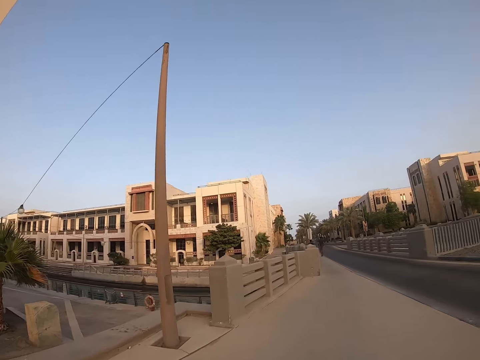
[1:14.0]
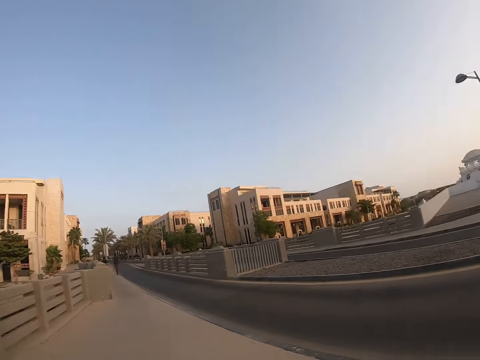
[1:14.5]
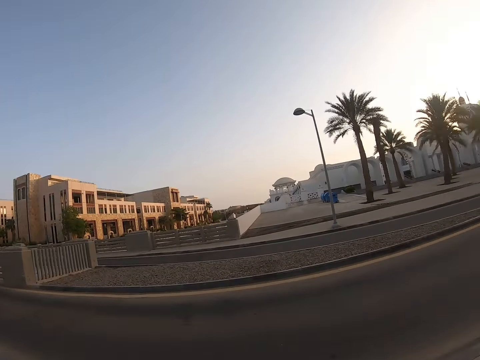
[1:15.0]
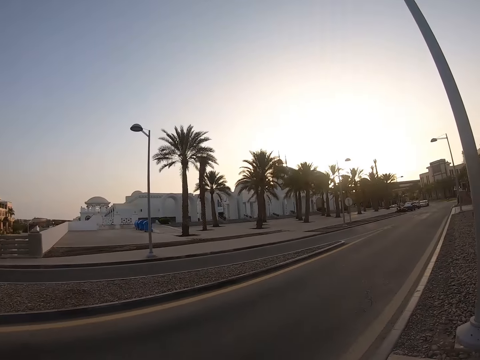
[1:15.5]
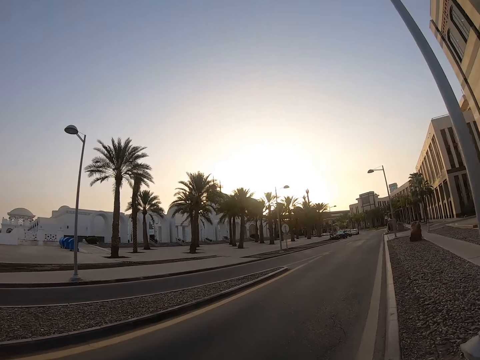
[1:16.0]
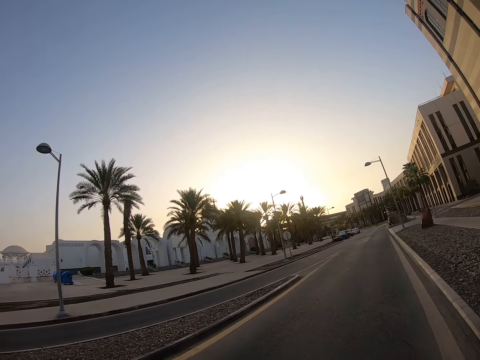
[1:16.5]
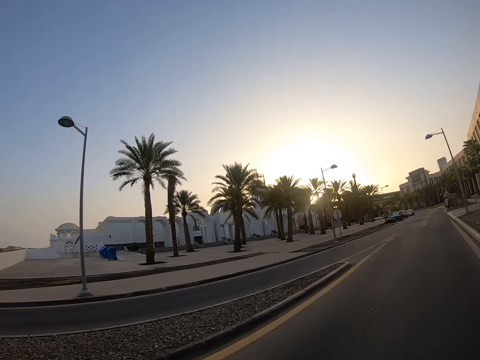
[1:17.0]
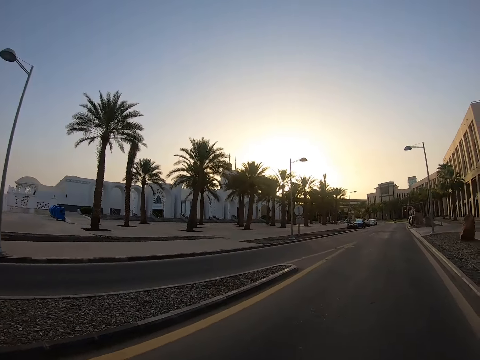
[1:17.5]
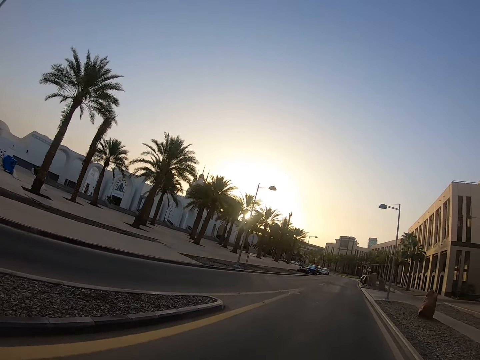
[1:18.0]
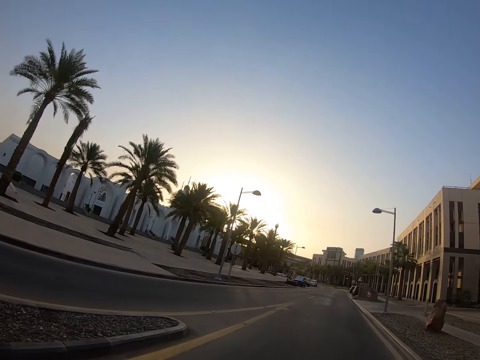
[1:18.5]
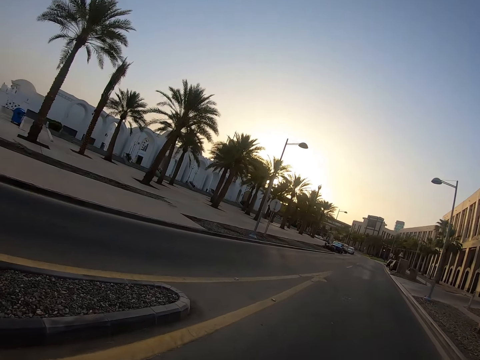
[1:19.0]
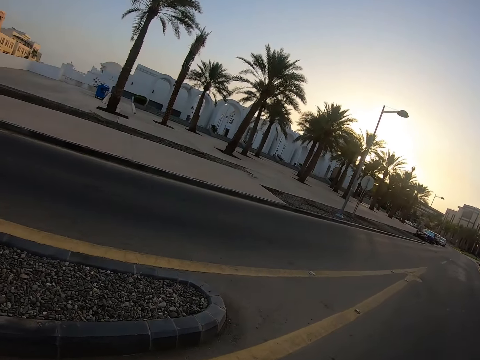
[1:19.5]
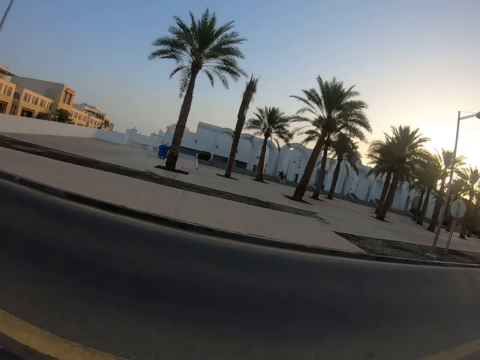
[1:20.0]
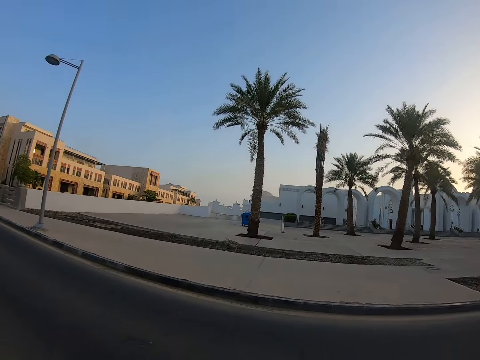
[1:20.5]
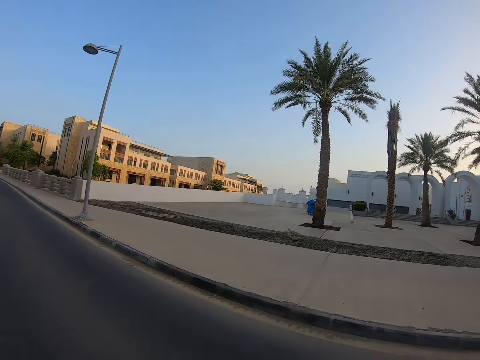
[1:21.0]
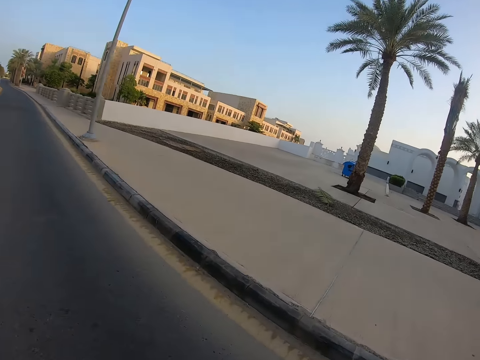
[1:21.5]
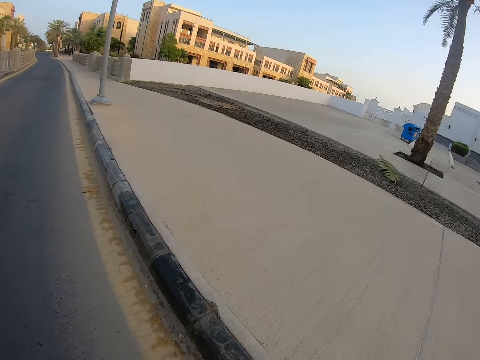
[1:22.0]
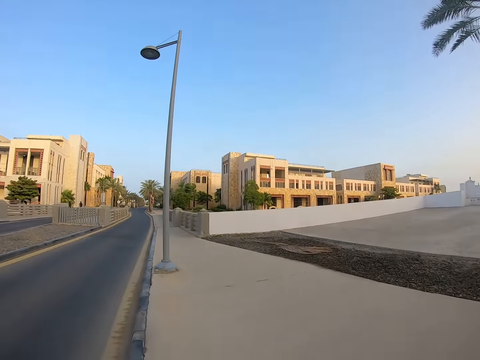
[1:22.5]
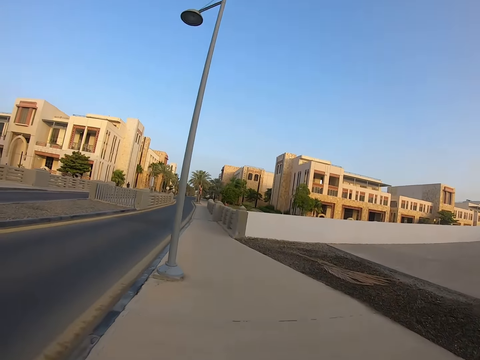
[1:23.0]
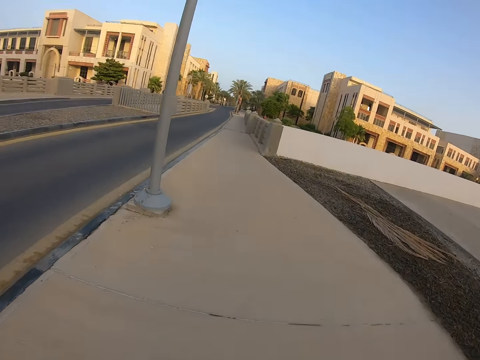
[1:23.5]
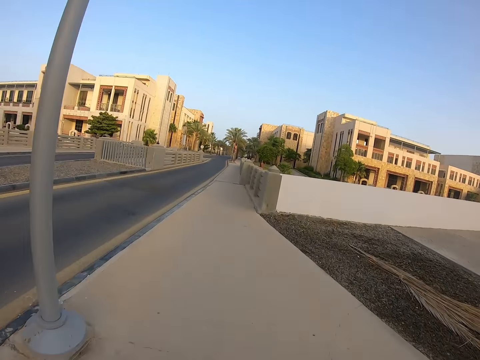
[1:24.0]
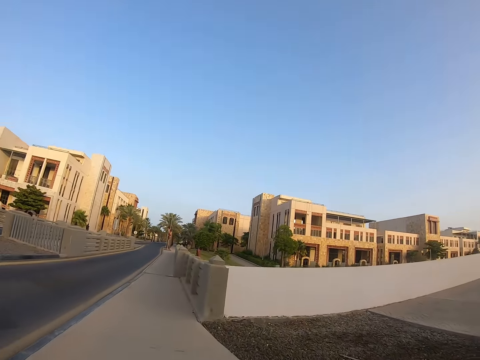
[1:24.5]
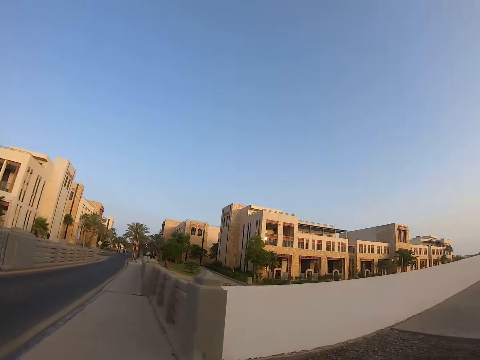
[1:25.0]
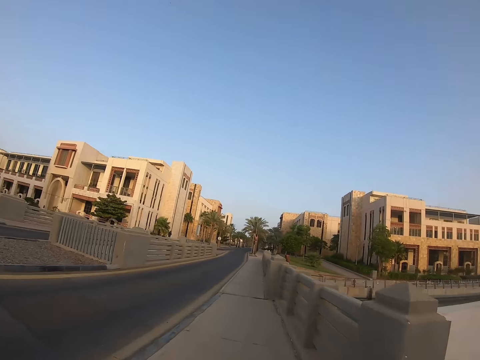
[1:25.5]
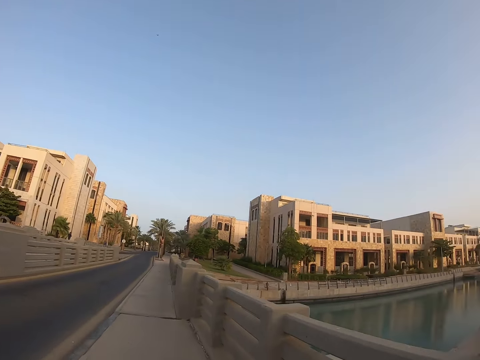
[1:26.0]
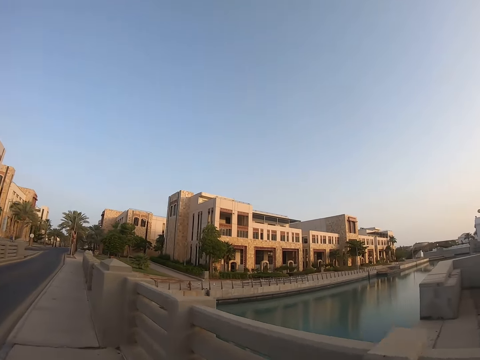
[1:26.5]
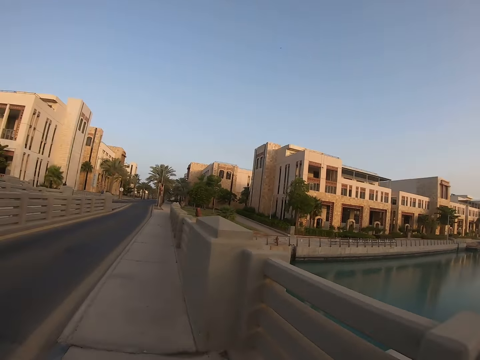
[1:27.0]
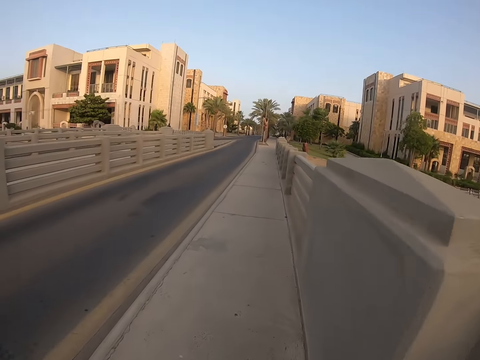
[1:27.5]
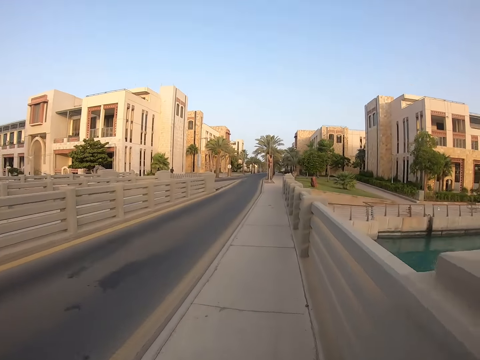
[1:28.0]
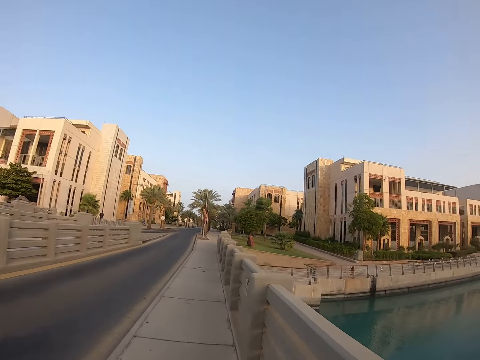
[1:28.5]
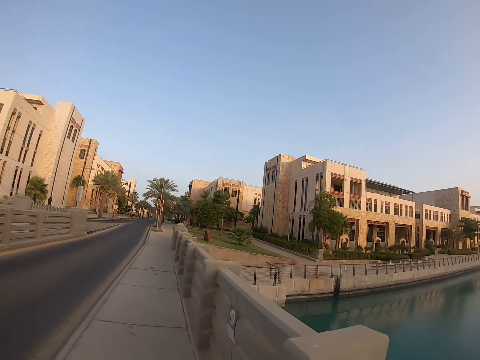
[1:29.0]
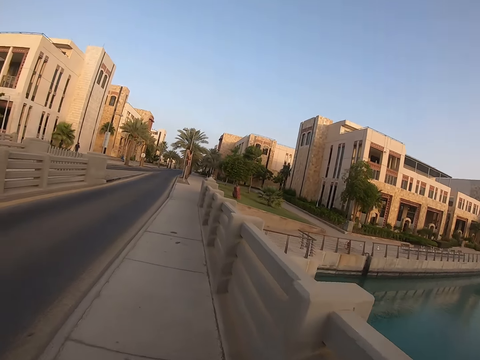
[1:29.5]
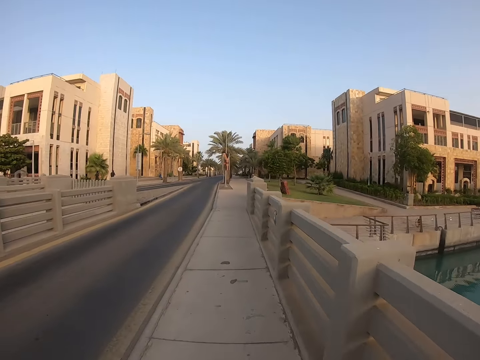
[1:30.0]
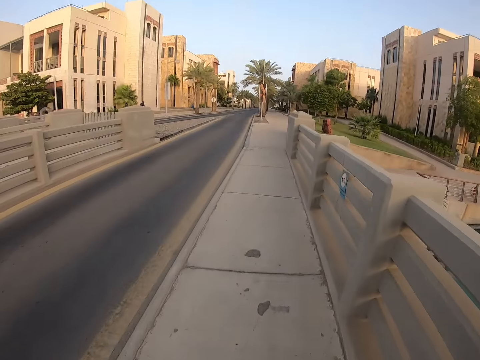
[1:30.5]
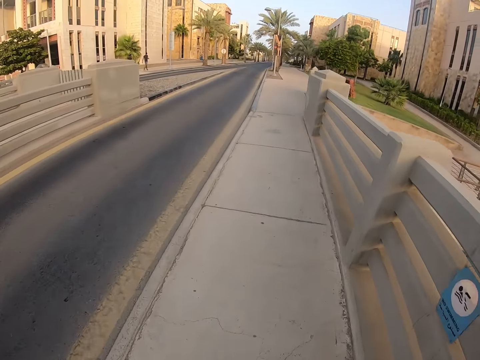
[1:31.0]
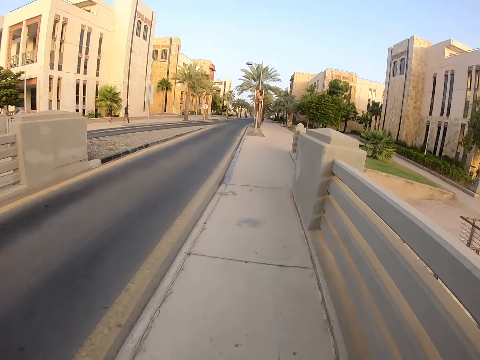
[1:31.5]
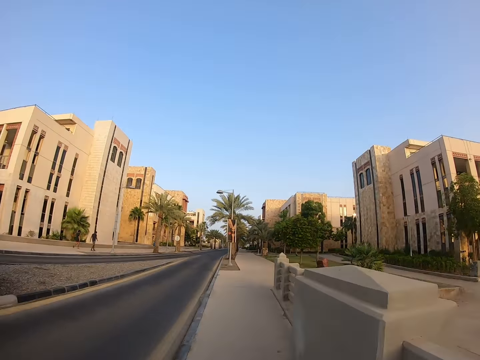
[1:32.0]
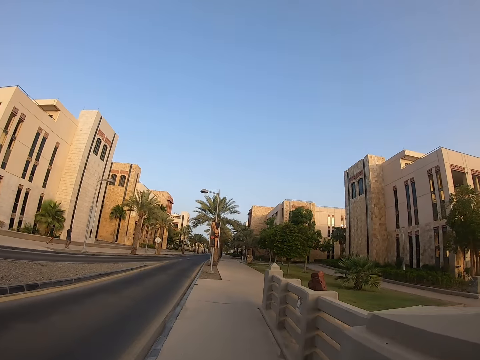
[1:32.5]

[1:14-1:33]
The camera wearer turns around. They run on the road. They turn around. They run on the pavement. They look around. They run on the pavement. They look around. They run on the pavement.

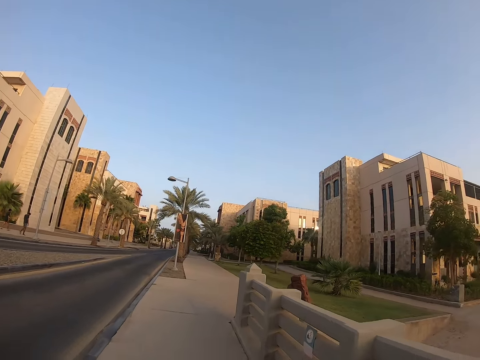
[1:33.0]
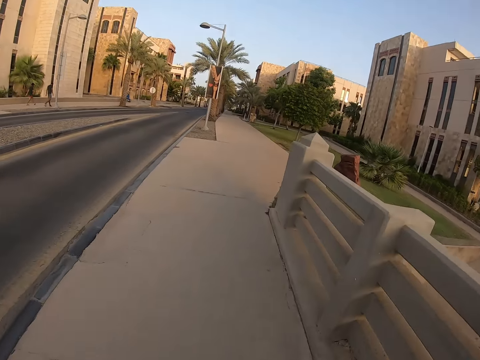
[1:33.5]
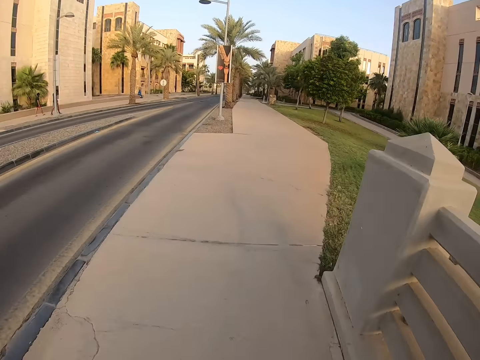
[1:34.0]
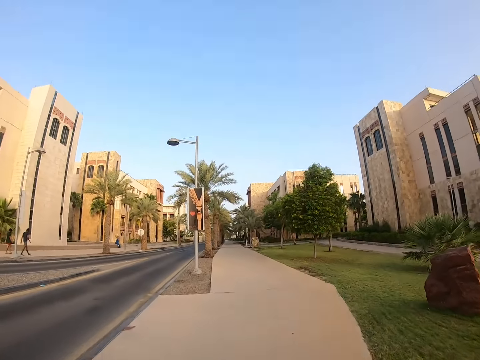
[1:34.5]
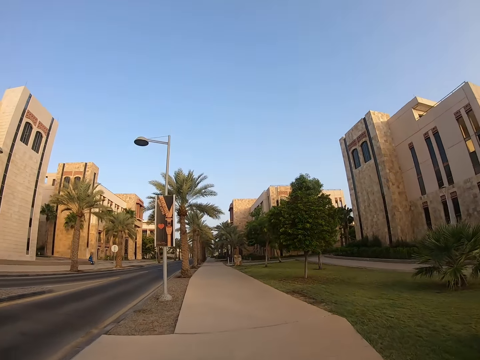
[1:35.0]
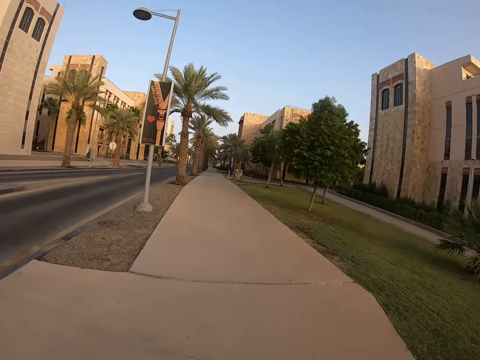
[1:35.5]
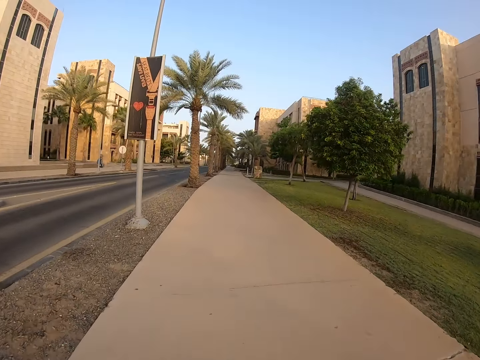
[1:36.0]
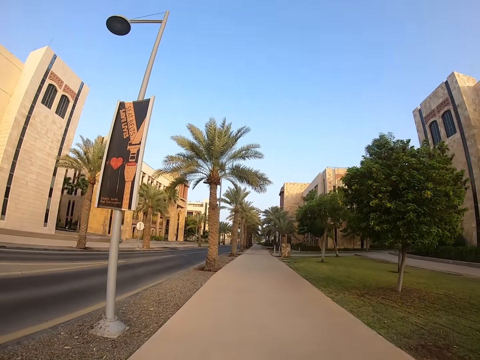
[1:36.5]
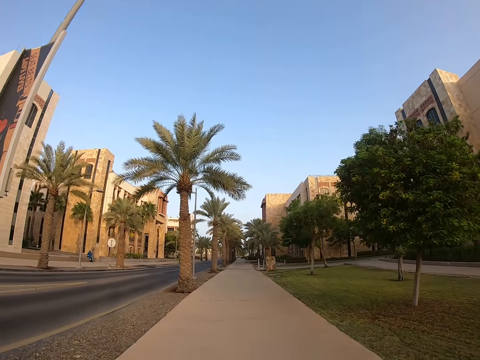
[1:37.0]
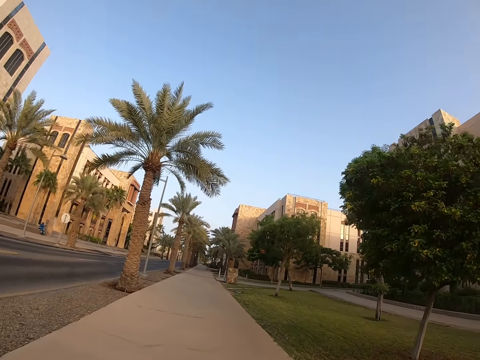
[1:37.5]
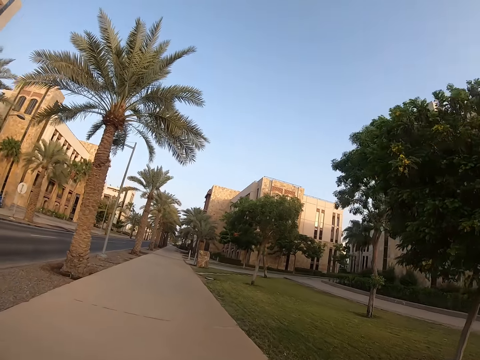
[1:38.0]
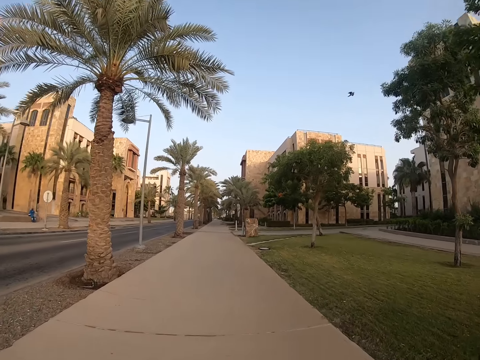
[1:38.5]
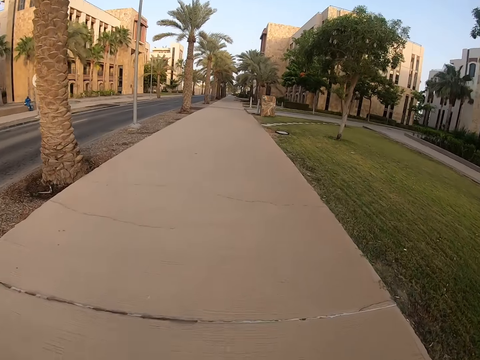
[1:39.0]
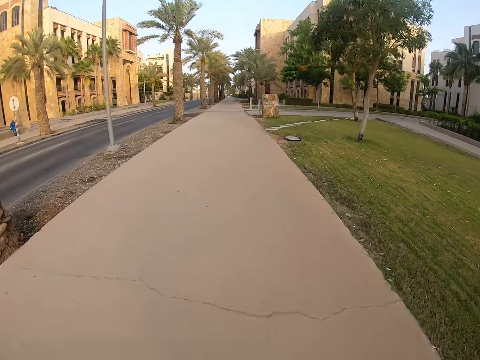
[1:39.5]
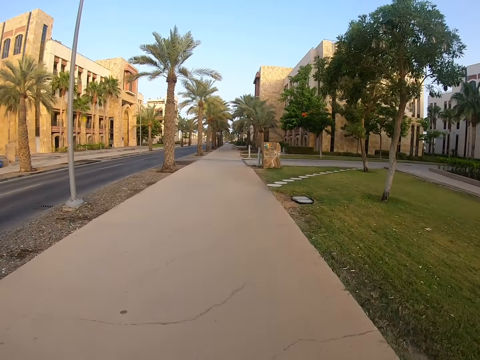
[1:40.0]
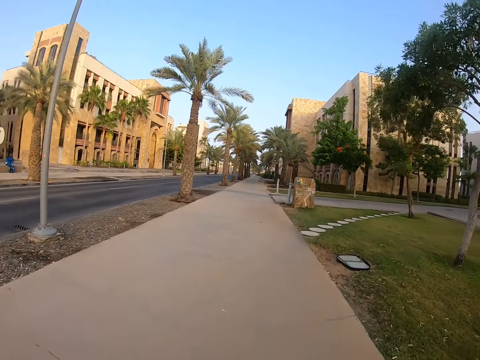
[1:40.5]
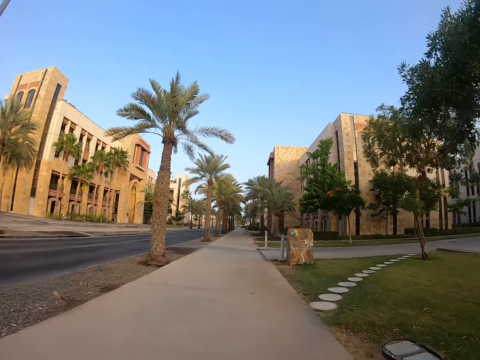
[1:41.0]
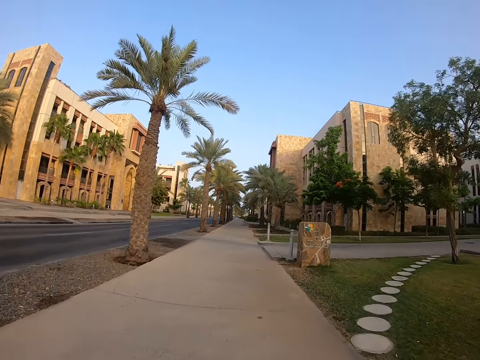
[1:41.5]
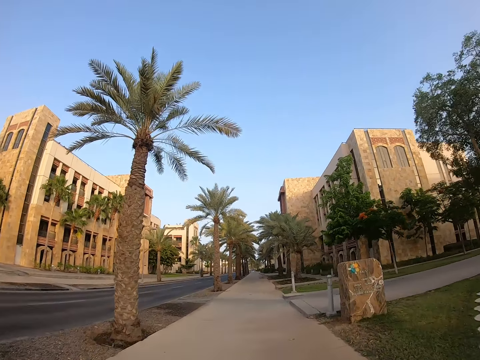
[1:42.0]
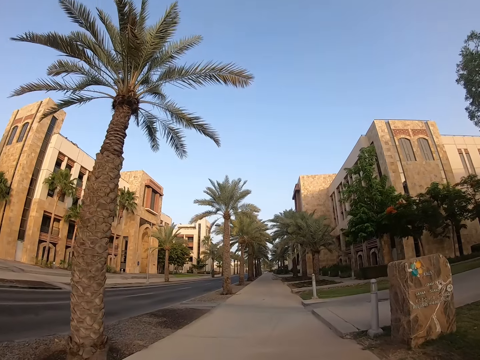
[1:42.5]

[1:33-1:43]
The camera wearer looks around. They run on the pavement.
